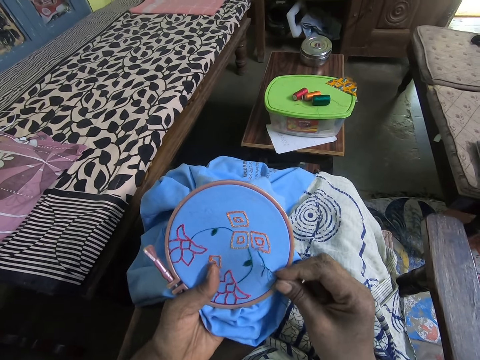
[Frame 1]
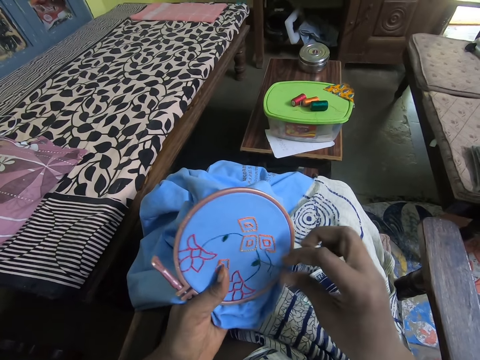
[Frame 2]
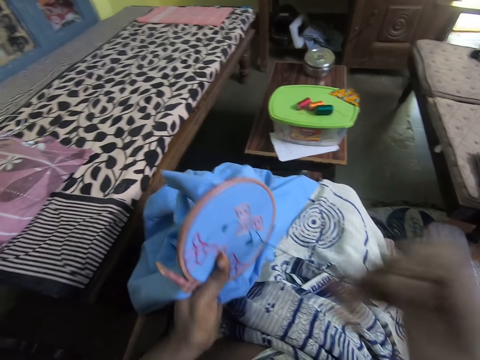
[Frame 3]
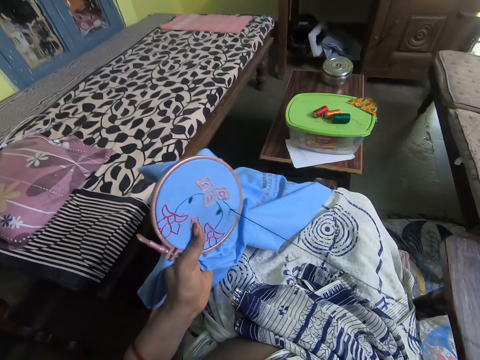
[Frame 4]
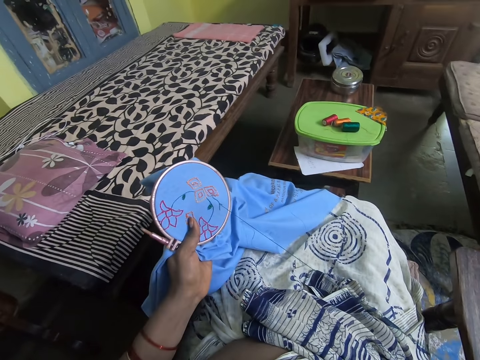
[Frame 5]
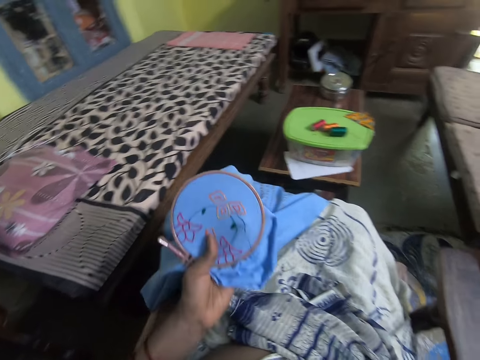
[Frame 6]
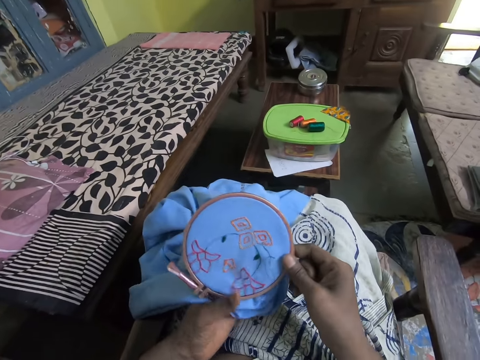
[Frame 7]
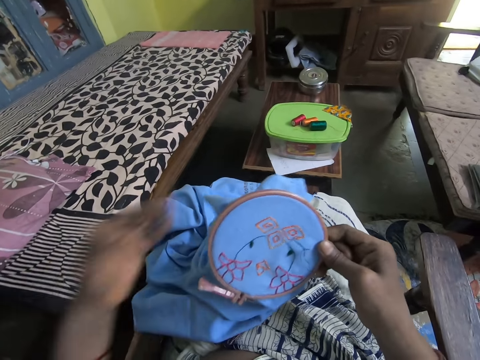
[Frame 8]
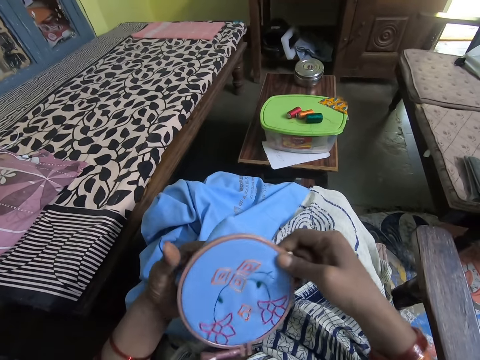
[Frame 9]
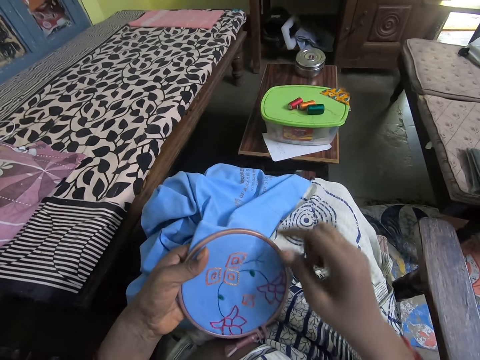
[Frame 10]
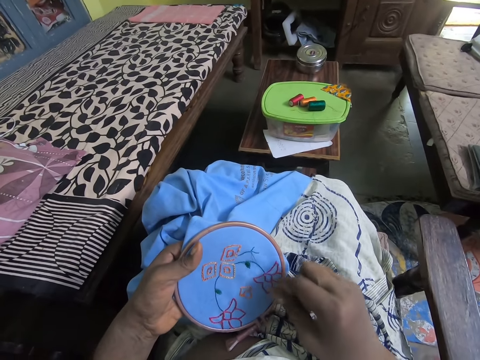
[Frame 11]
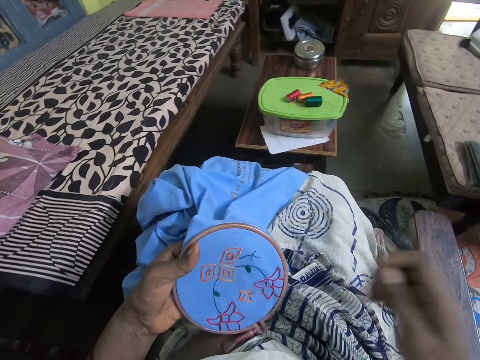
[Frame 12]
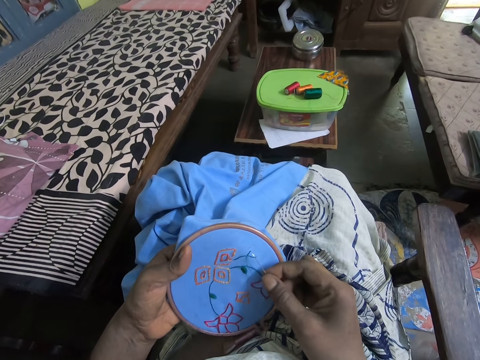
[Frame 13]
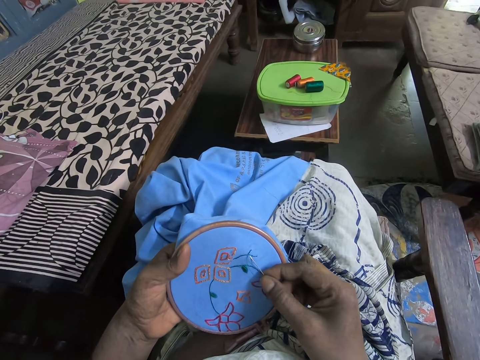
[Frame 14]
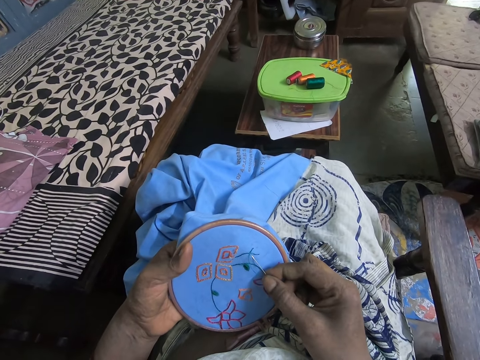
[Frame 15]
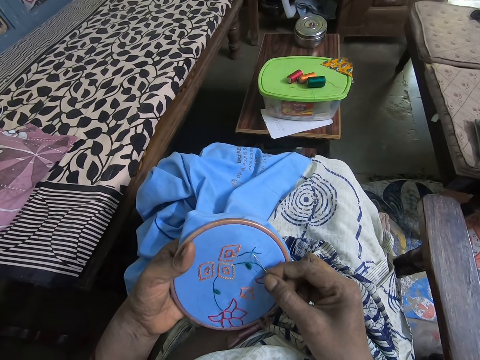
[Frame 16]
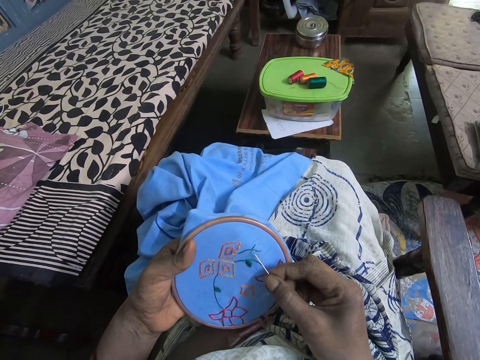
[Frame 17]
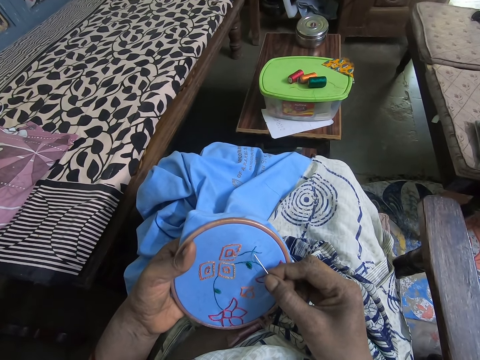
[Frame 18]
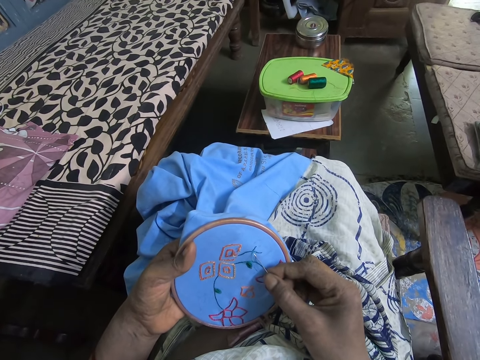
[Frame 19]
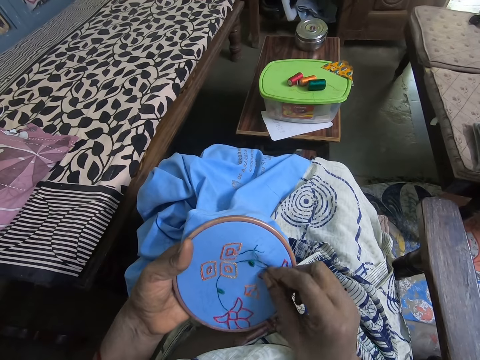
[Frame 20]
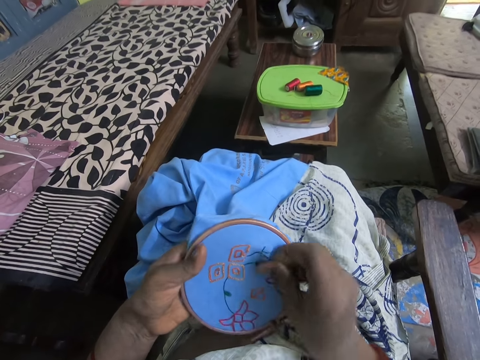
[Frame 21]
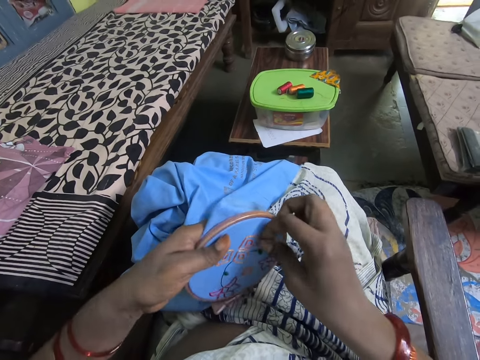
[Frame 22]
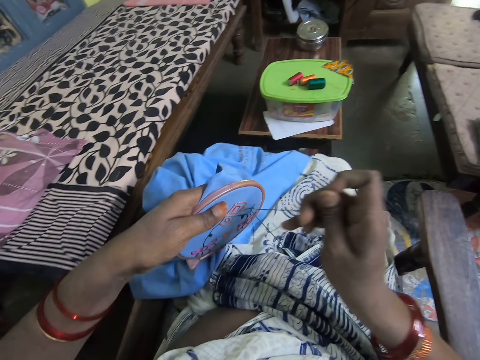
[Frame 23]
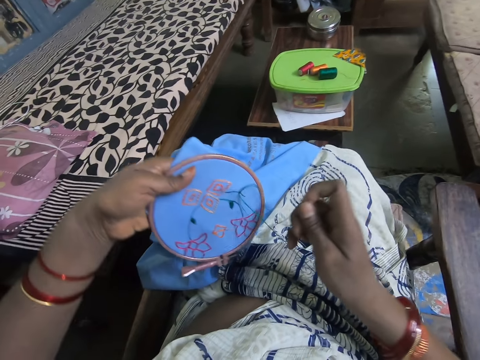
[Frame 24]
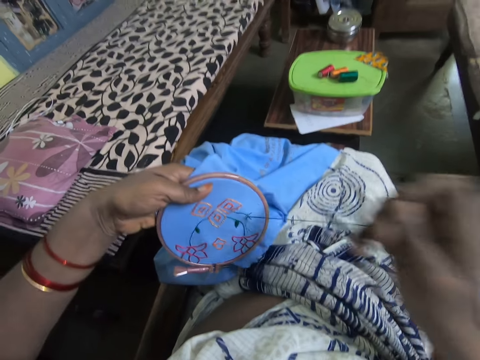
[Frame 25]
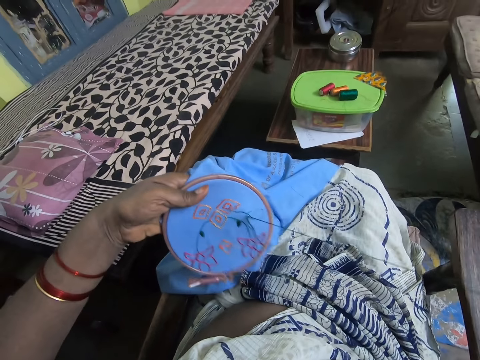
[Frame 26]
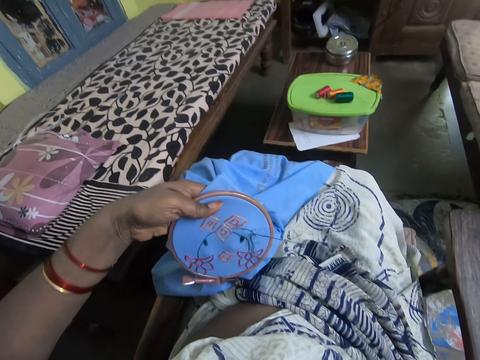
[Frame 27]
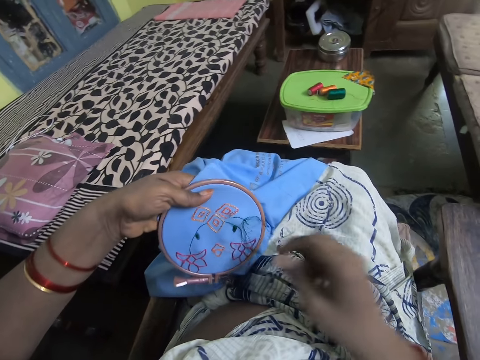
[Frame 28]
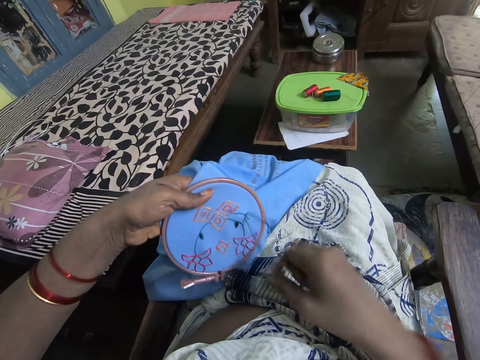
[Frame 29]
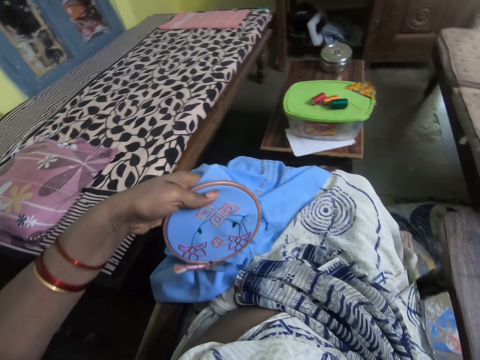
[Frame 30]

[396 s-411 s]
The camera wearer pulls the needle or yarn. They touch the table cloth. They stitch the table cloth with a needle. They pull the needle or yarn.

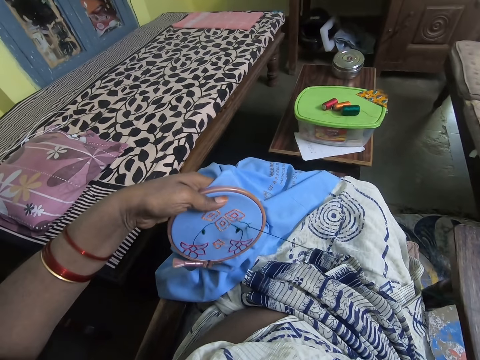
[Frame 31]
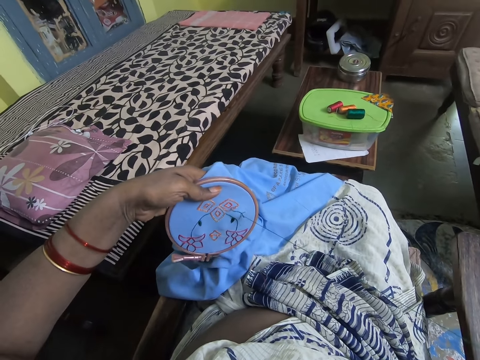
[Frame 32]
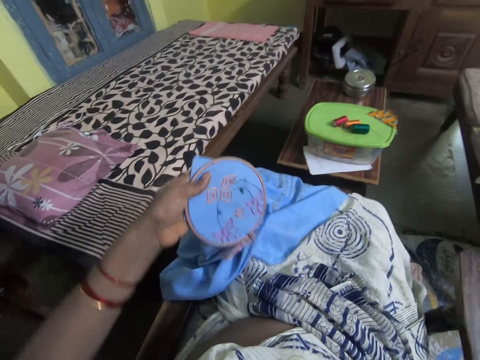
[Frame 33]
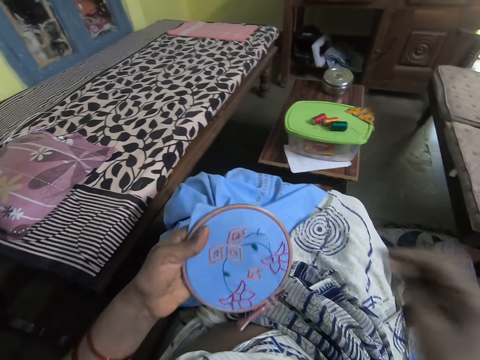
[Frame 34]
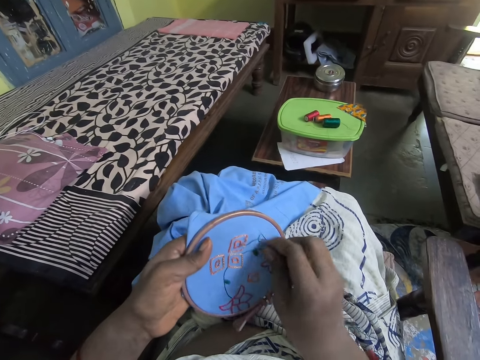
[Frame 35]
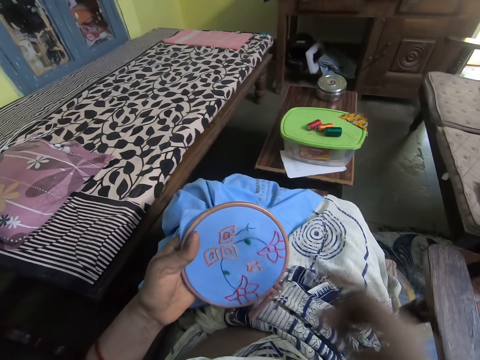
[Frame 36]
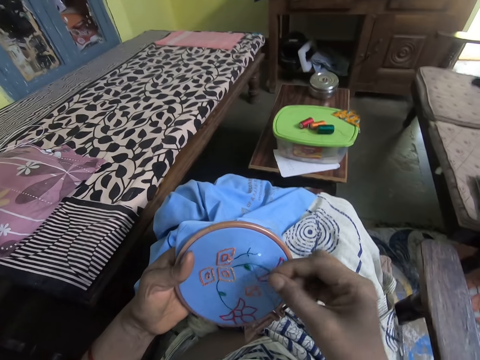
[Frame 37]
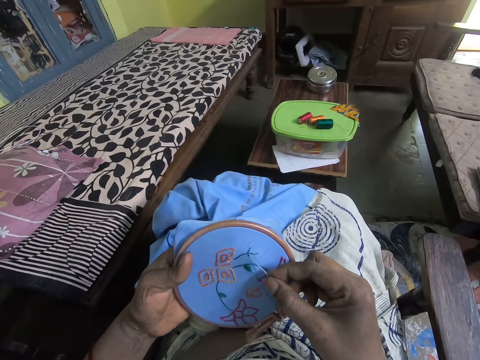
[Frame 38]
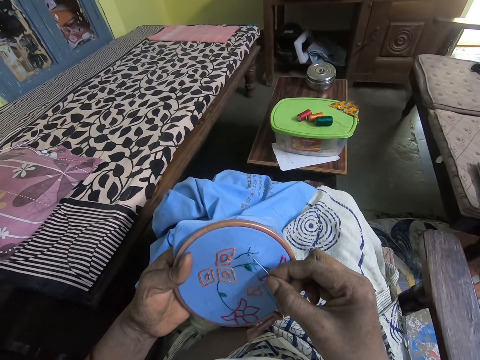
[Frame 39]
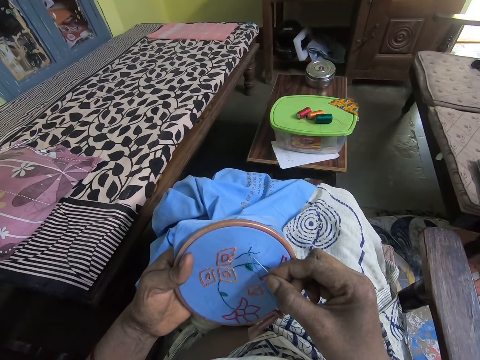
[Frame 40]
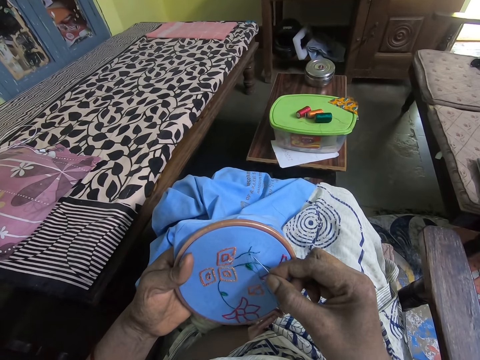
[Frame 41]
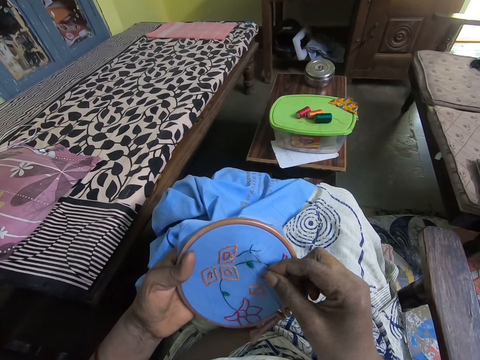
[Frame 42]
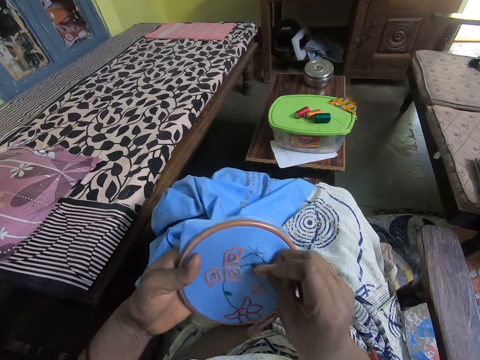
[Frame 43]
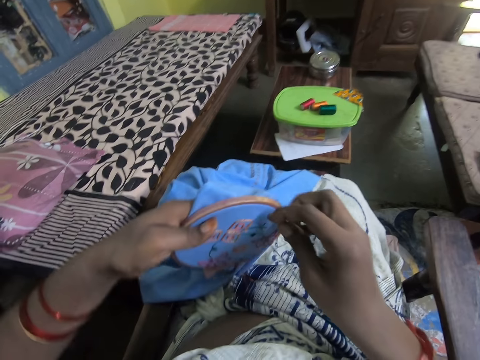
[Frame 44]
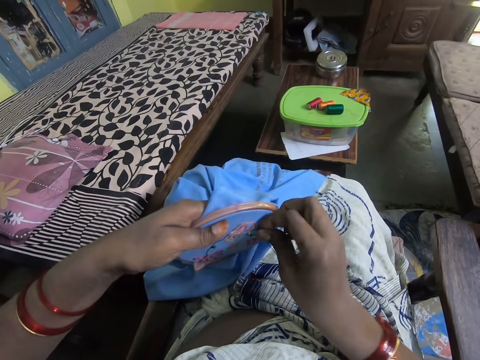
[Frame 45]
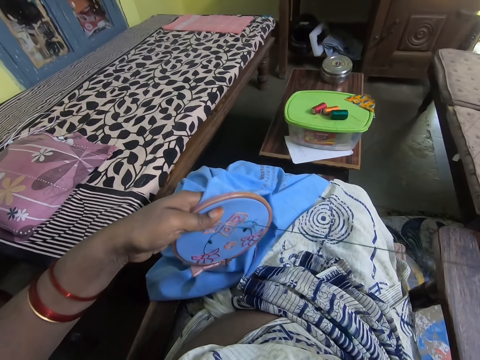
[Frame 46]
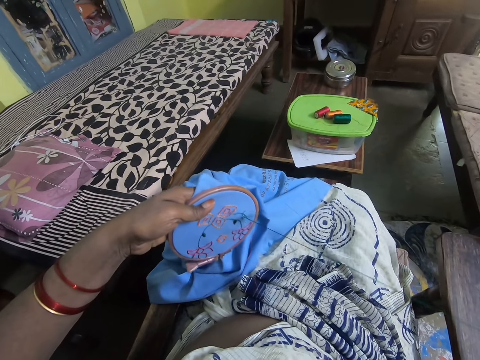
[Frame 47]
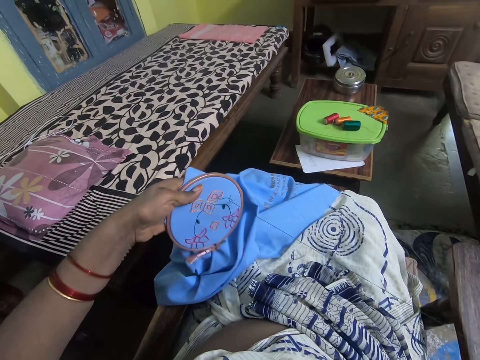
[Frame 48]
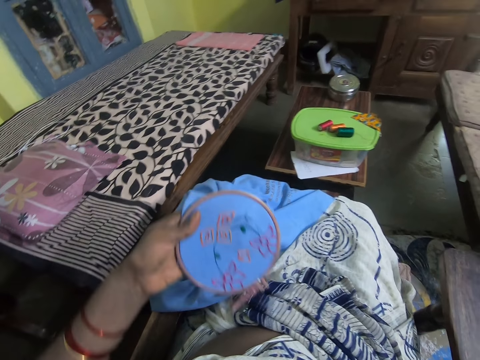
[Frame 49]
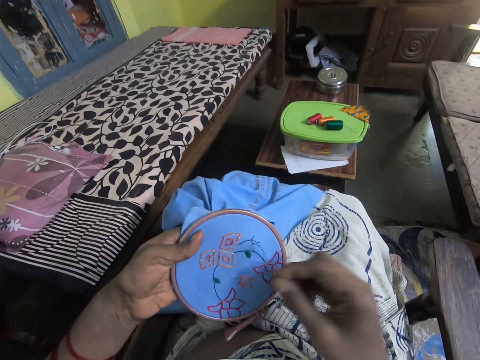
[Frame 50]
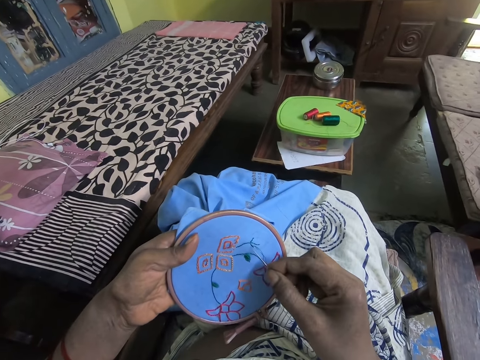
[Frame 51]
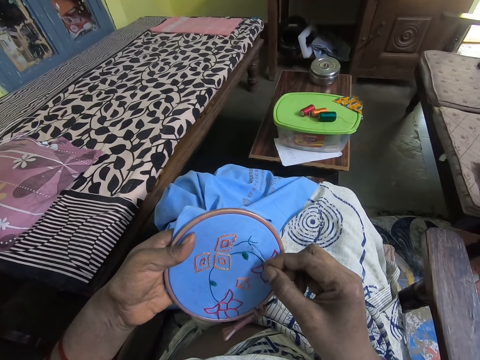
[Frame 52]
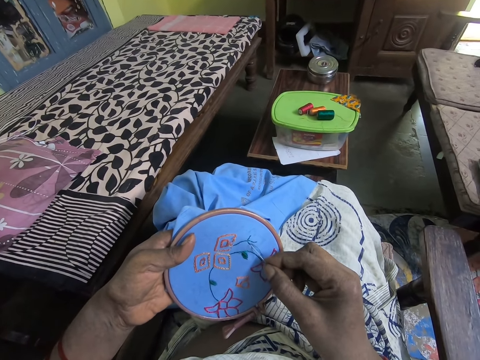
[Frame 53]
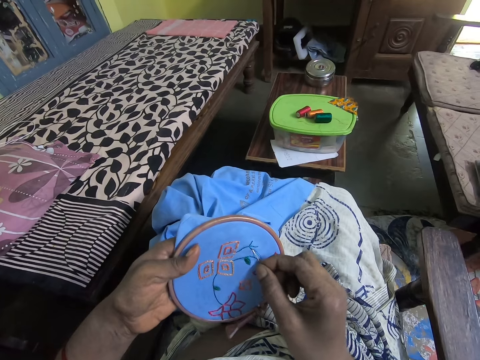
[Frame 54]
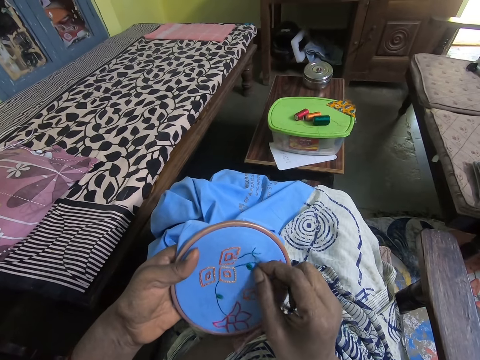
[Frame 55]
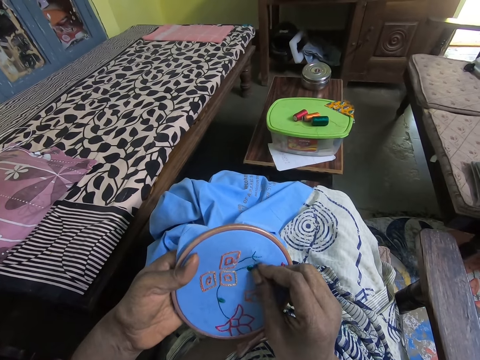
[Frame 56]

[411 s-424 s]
The camera wearer touches the thread. They stitch the table cloth with a needle. They pull the needle or yarn. They stitch the cloth with the needle.
